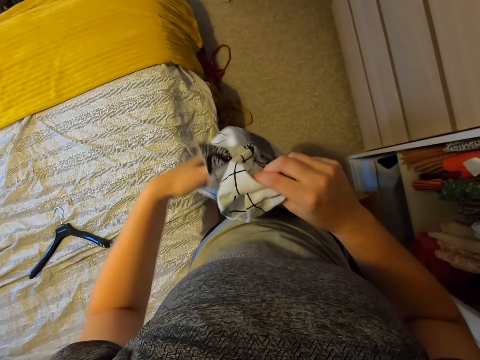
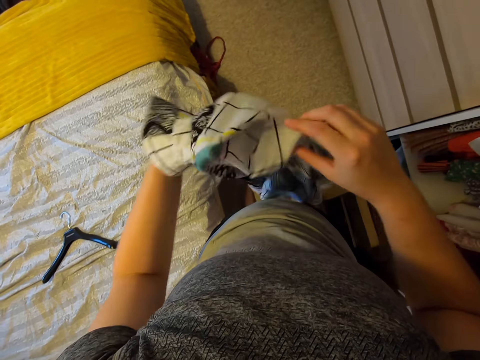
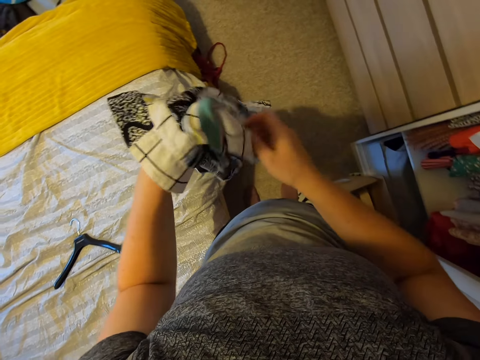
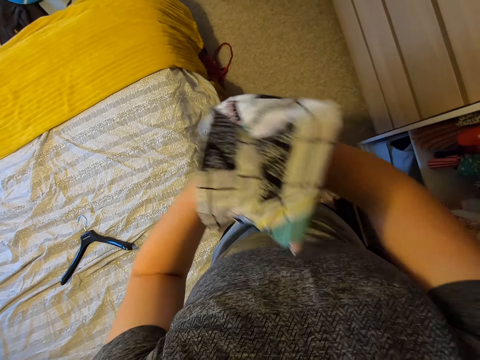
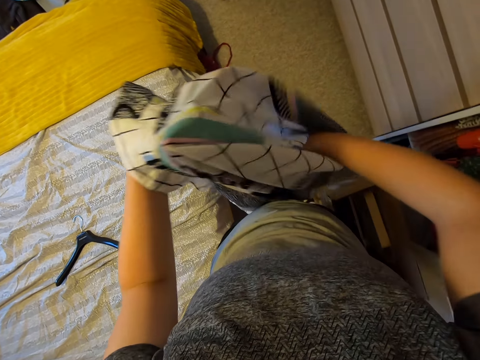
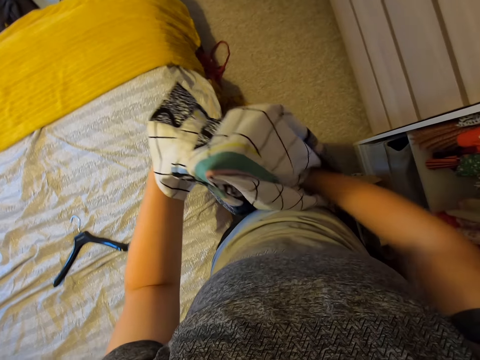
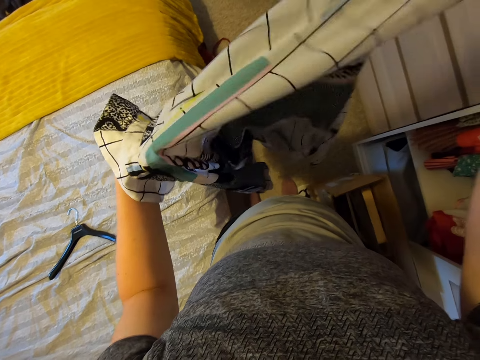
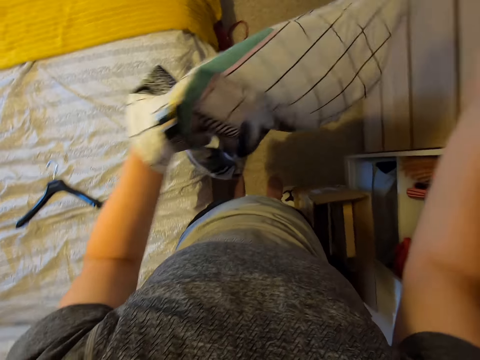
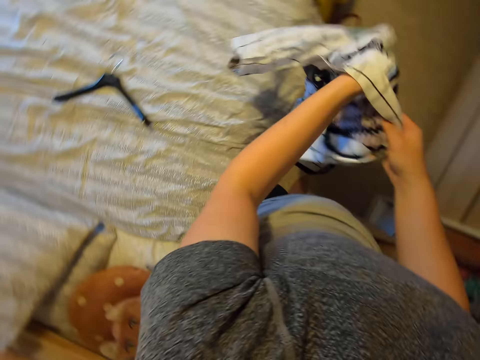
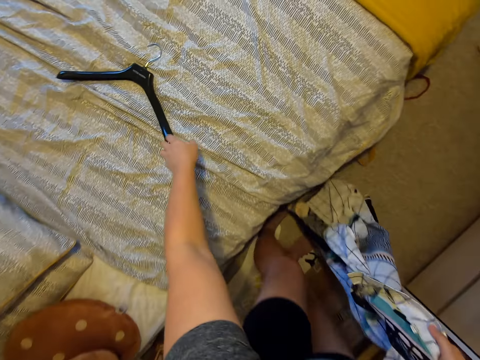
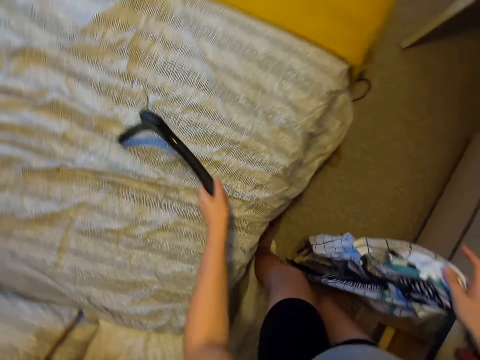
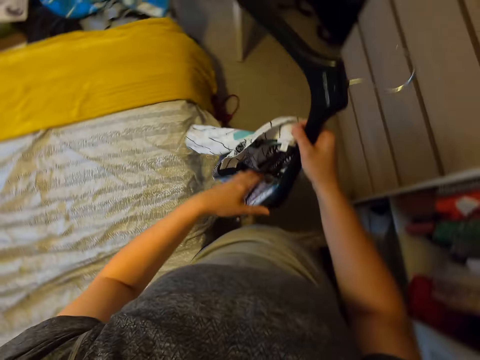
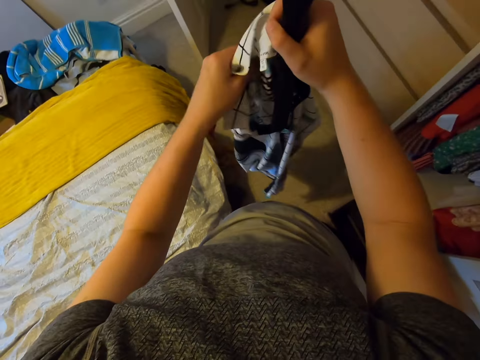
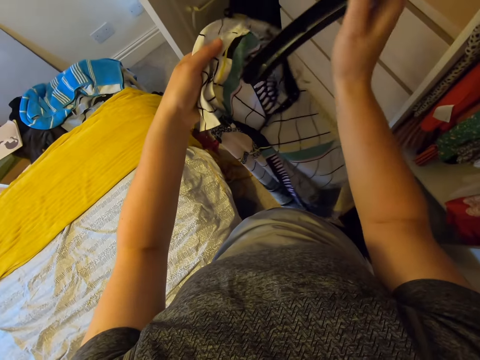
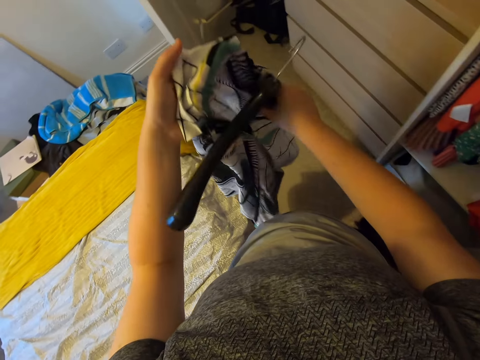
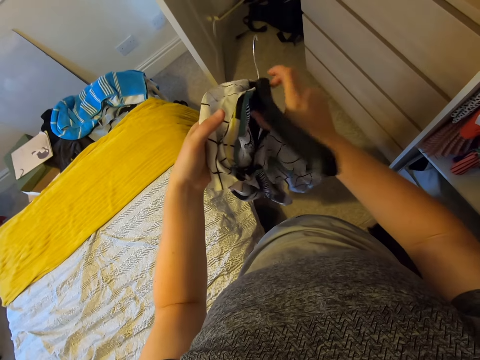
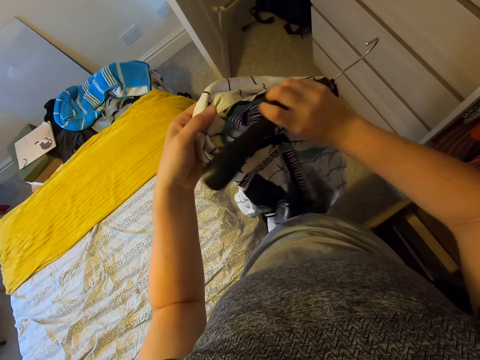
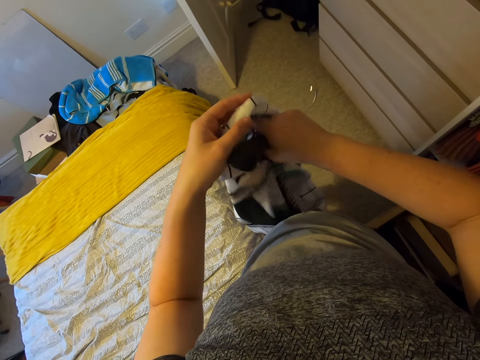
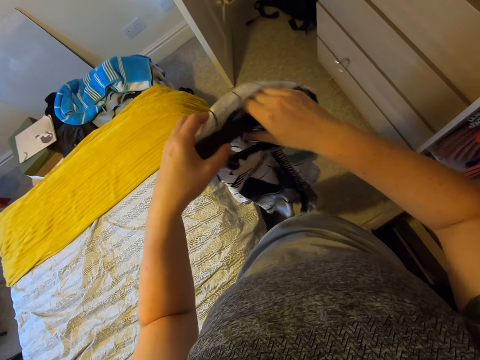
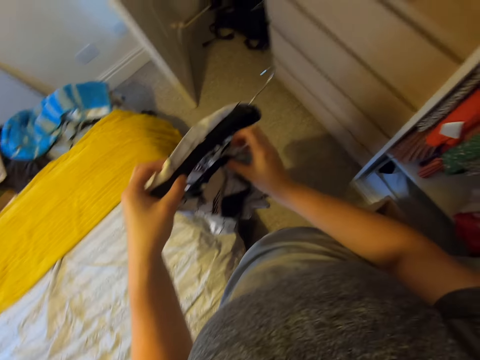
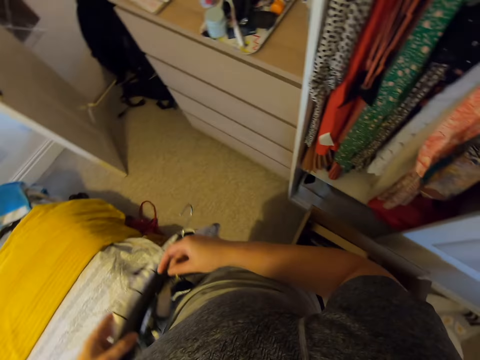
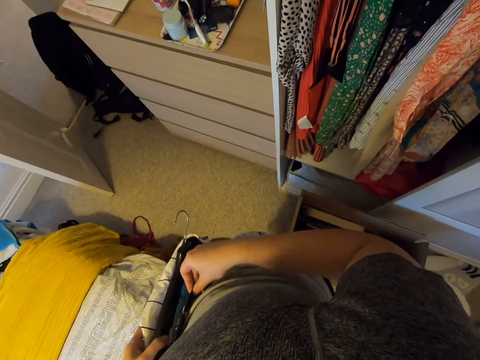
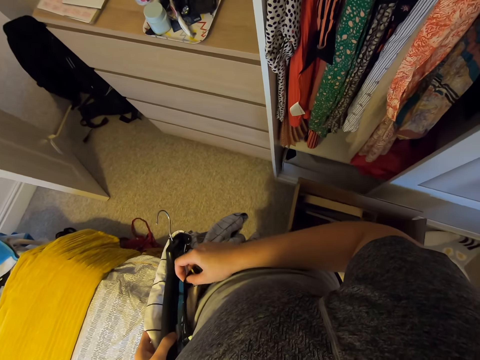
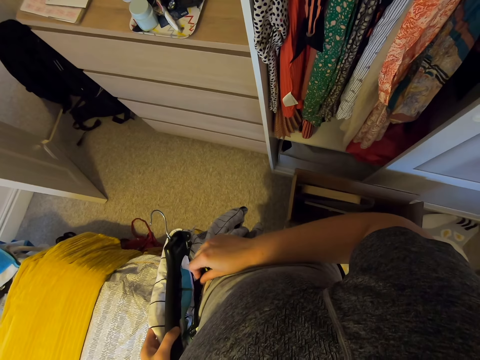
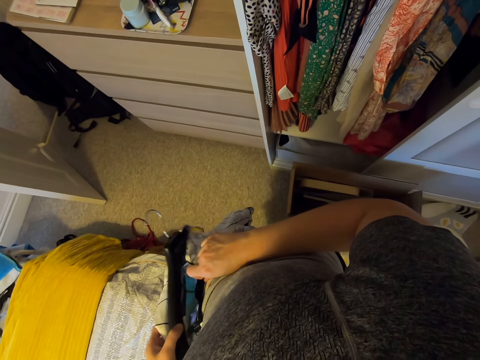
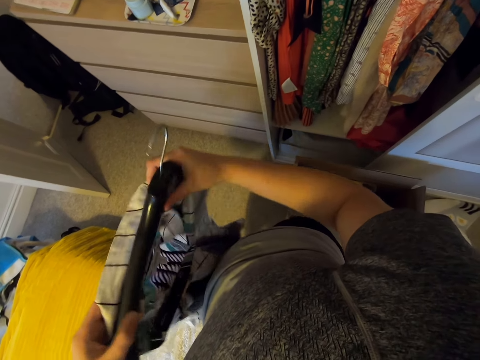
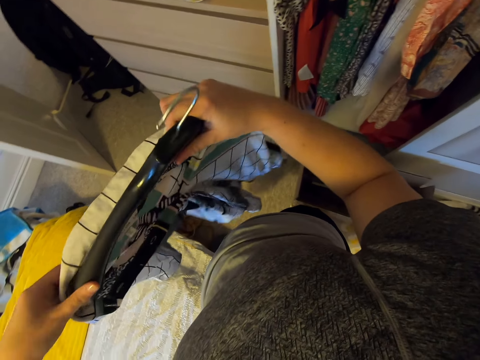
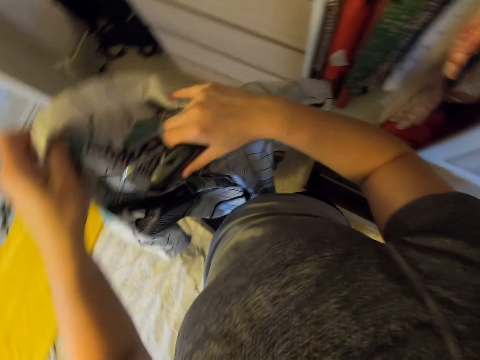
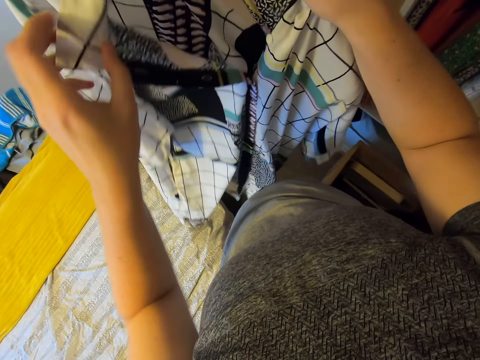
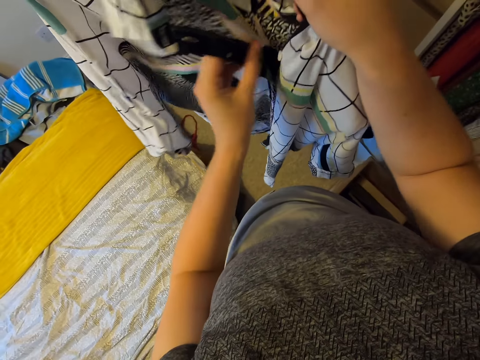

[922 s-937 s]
The camera wearer picks up the hanger on the bed. They hold the cloth and put the hanger in the cloth. They unbutton the cloth and put the hanger in the cloth.

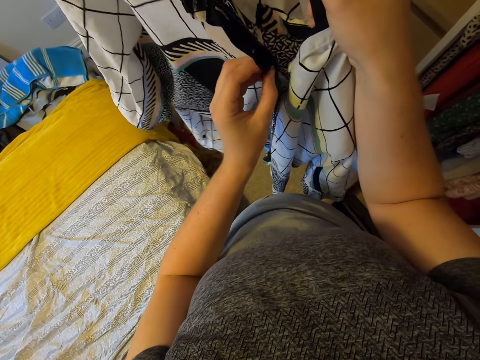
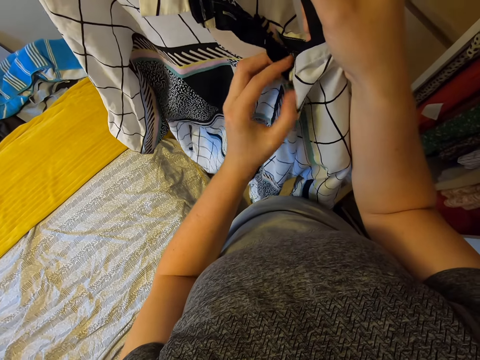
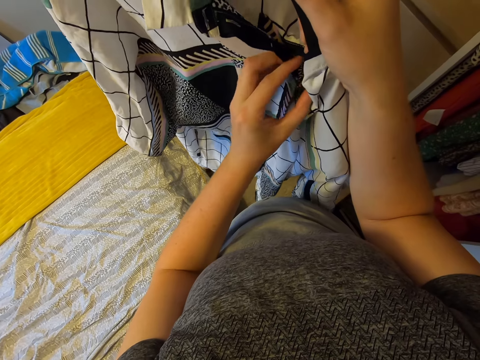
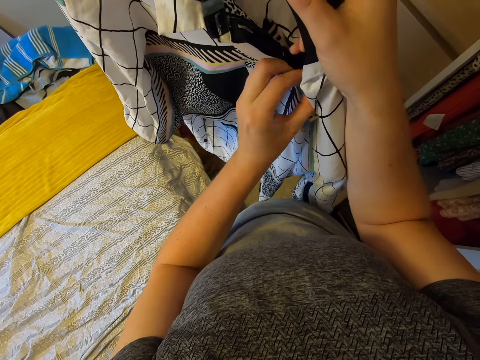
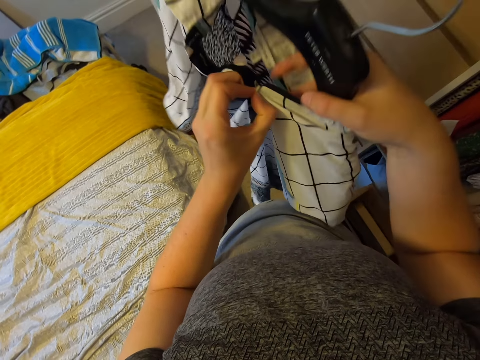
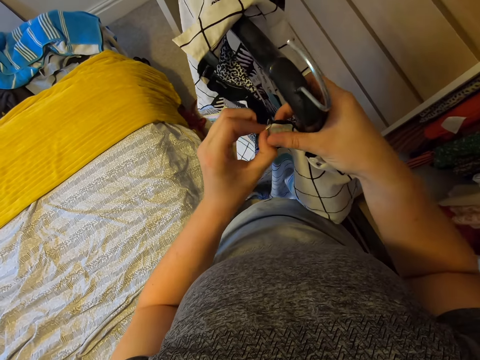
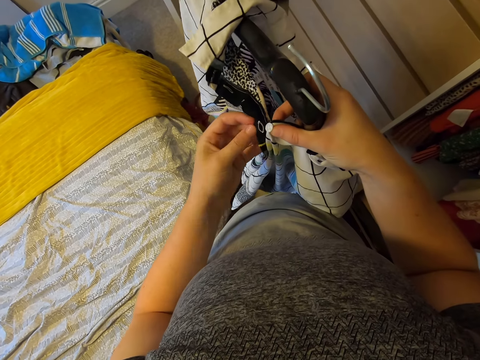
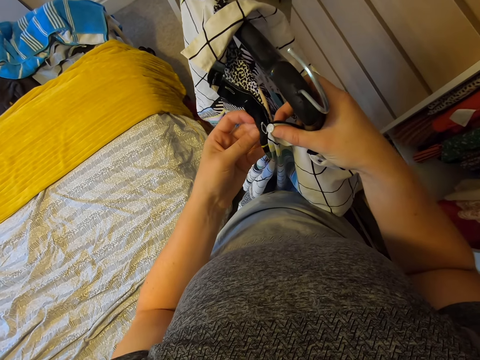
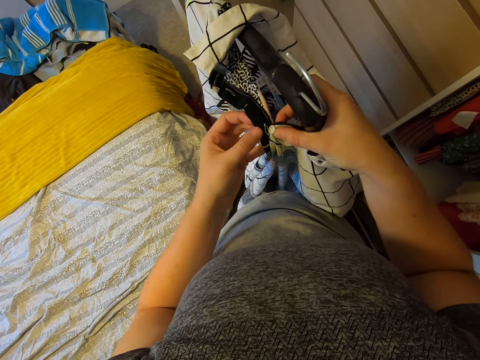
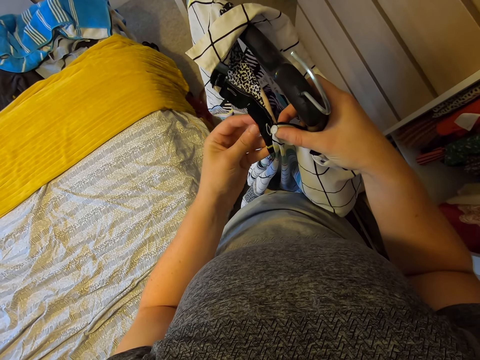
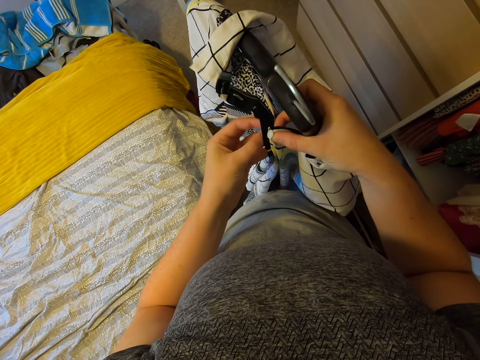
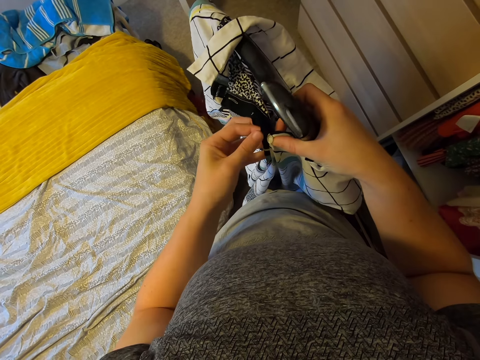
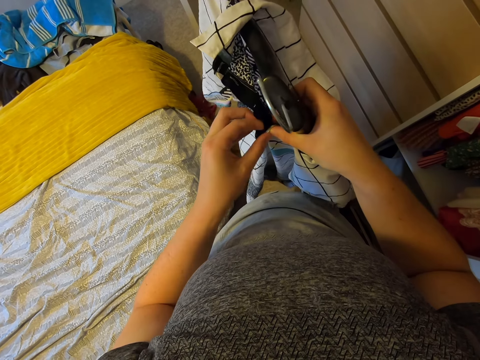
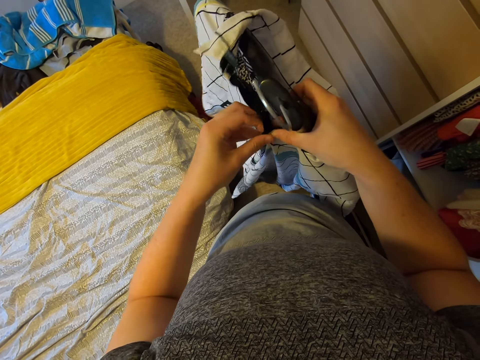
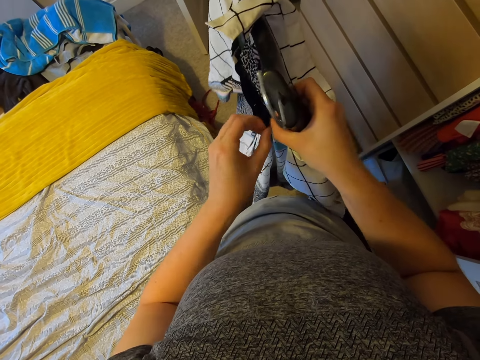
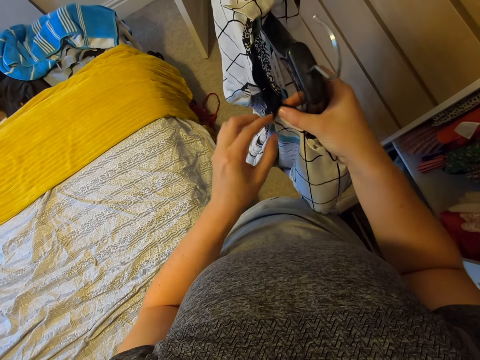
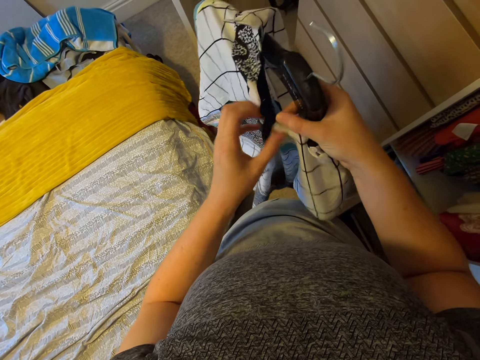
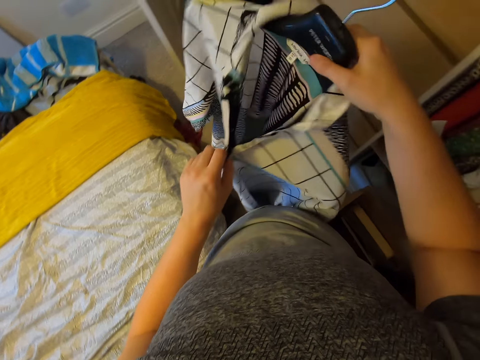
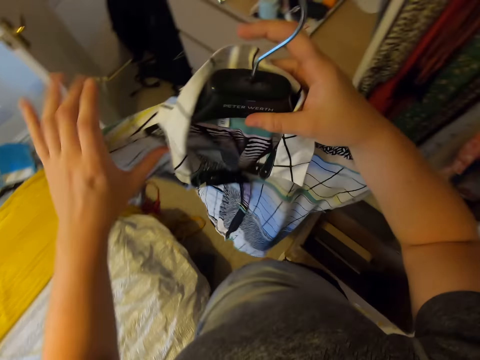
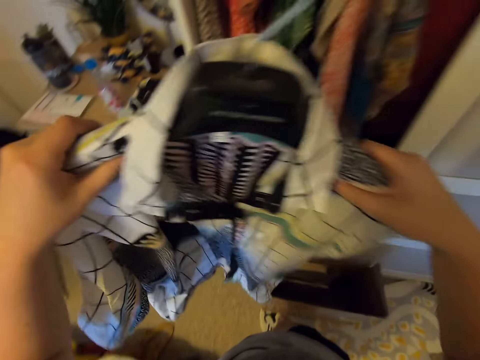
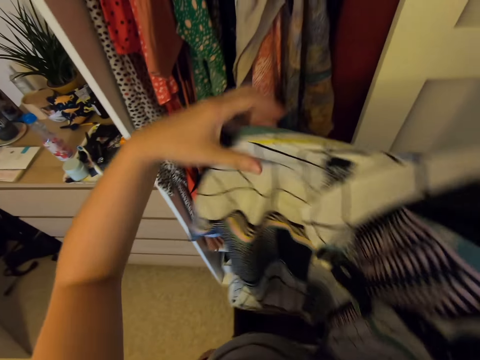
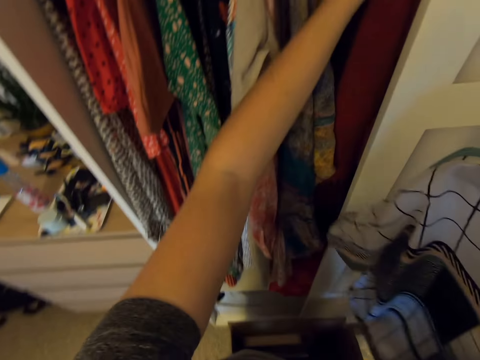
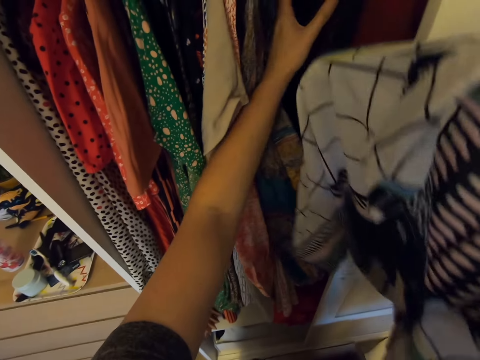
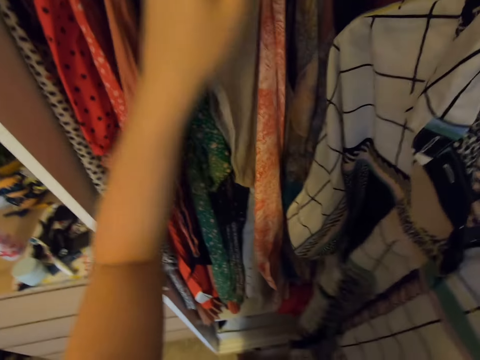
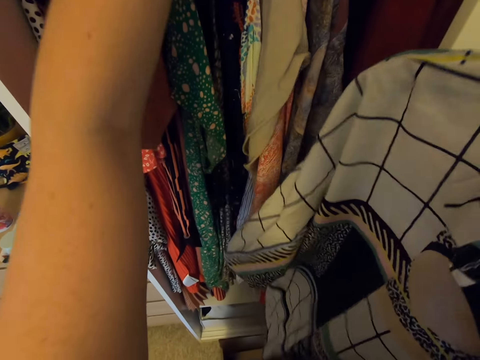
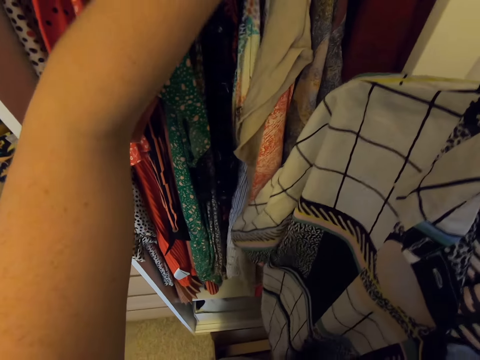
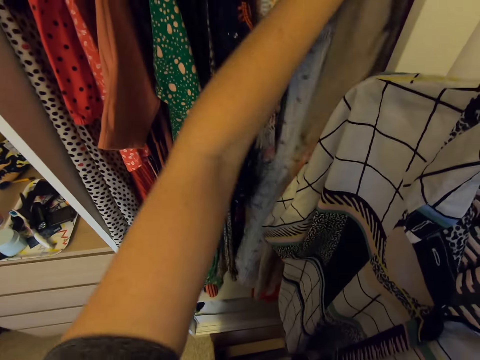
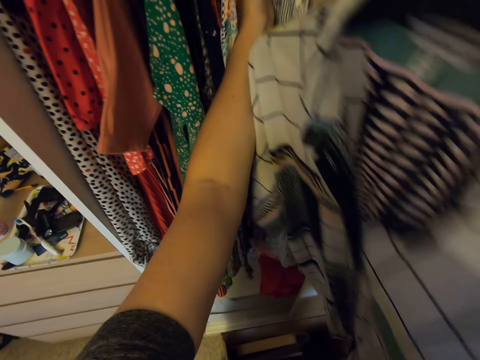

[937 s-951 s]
The camera wearer buttons up the dress or cloth. They look at the cloth. They move clothes in a wardrobe or closet and put the dress in the closet.
